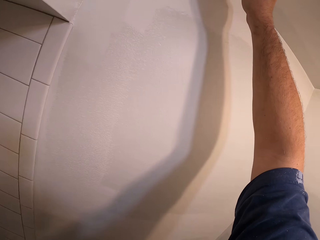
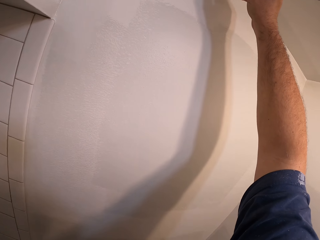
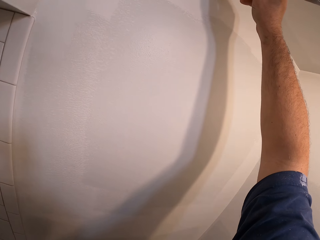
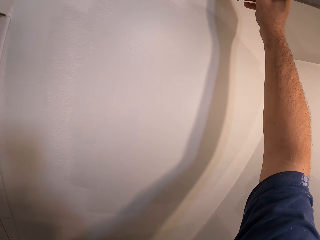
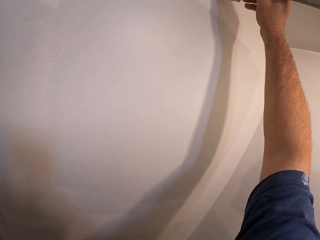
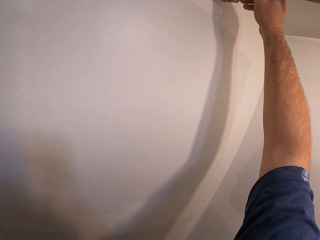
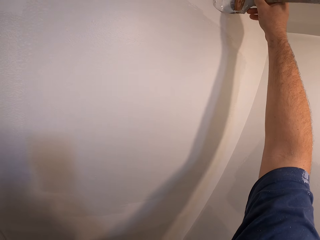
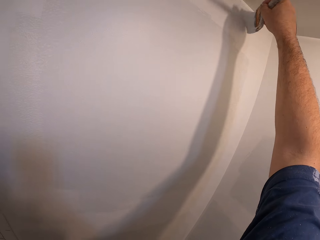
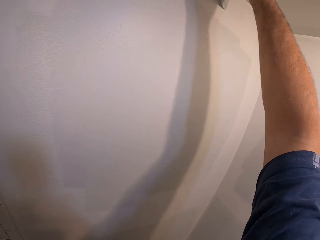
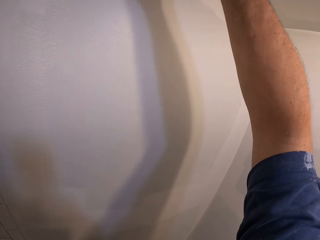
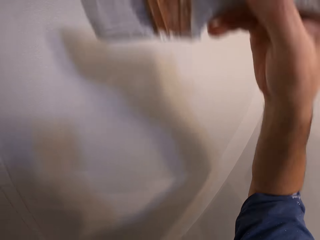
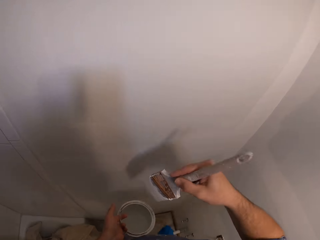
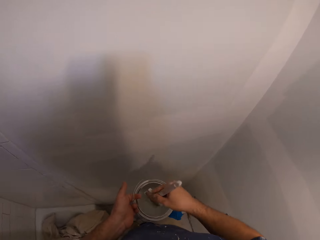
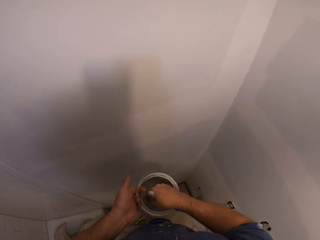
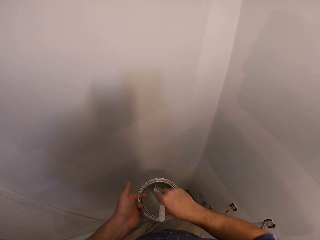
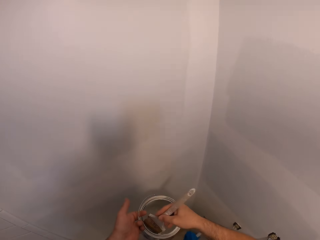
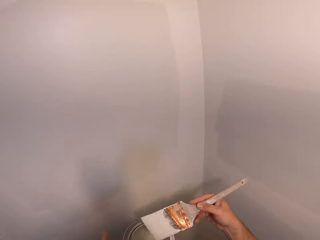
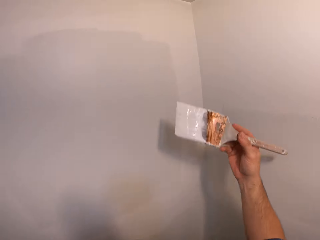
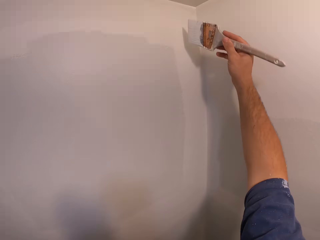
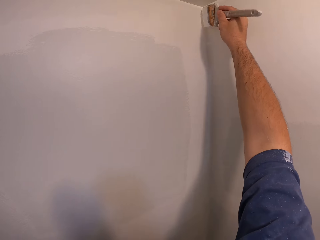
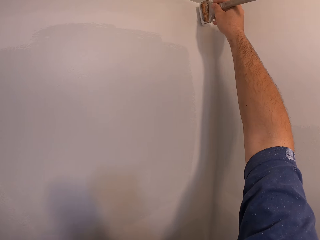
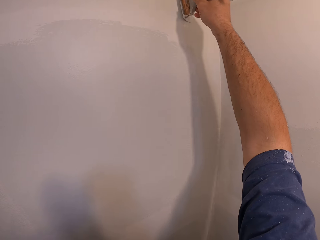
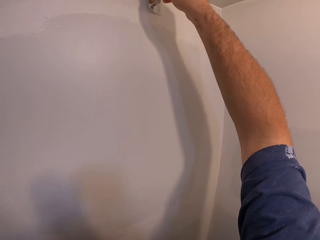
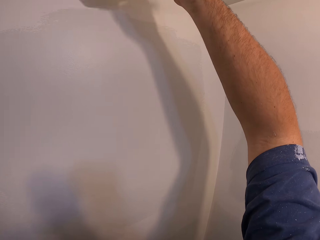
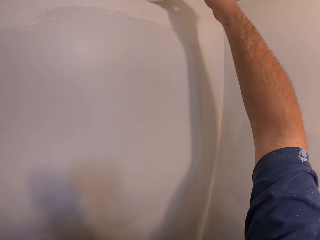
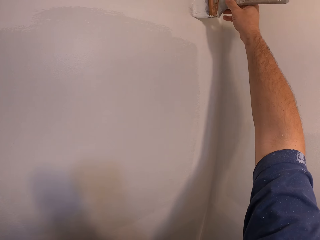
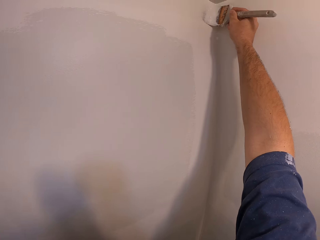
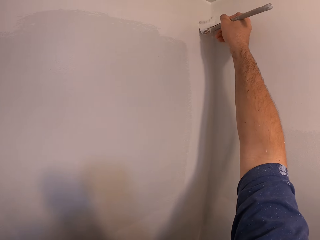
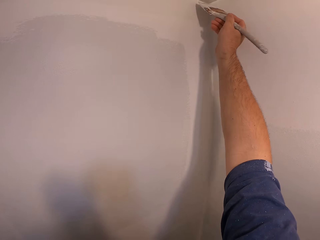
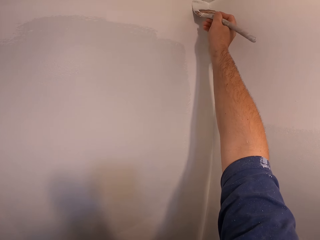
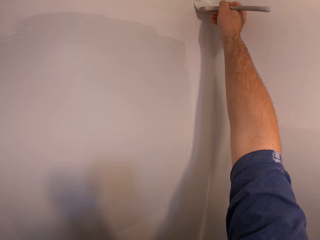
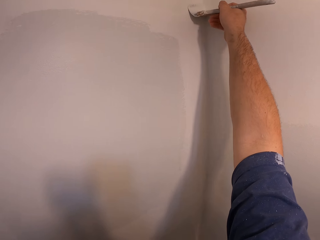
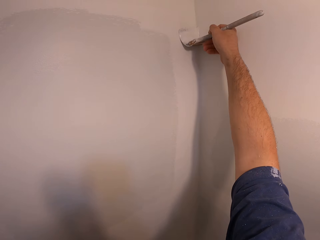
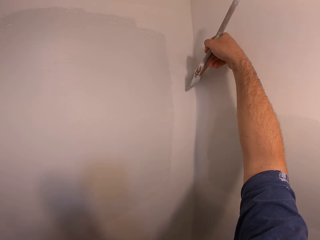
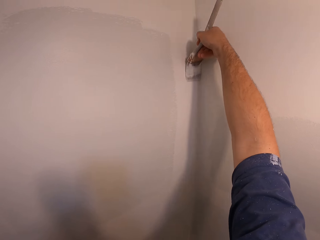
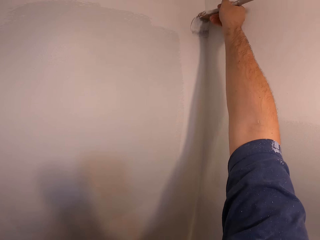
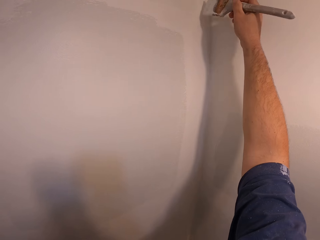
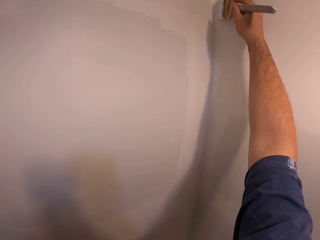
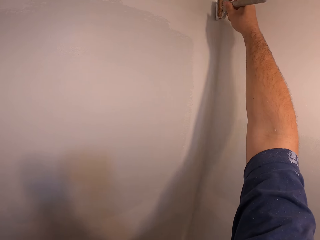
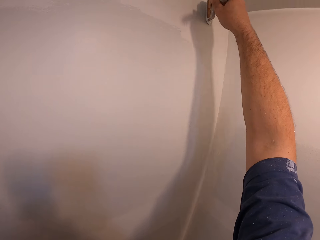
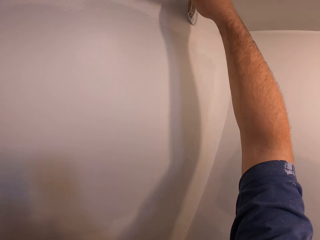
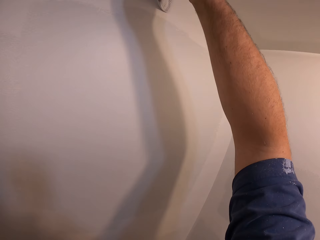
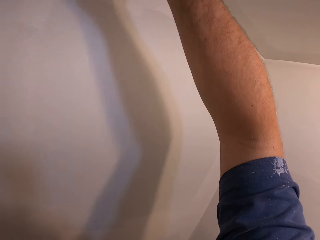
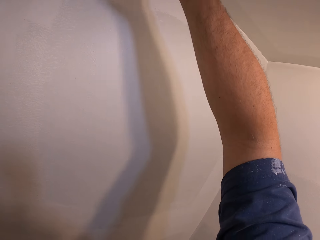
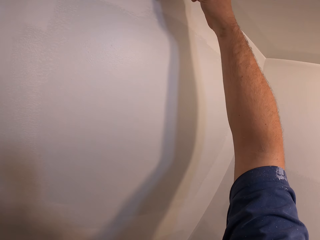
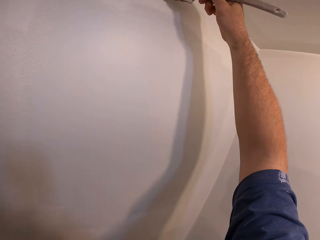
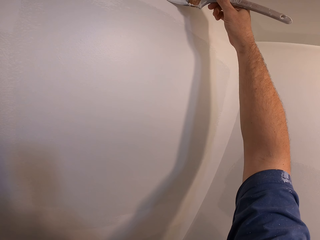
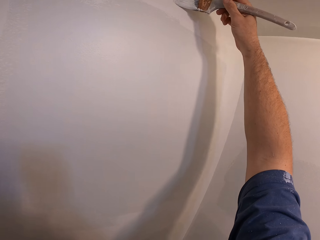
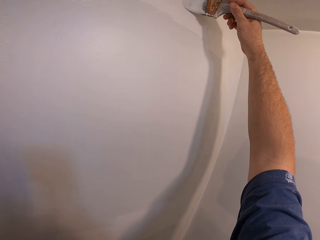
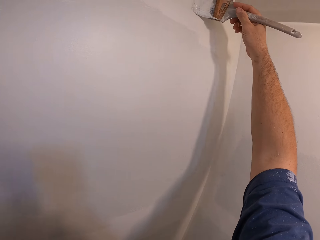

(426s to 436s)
The camera wearer dips the paintbrush into the paint container. They remove the paintbrush from the paint container. They paint the wall of the bathroom.

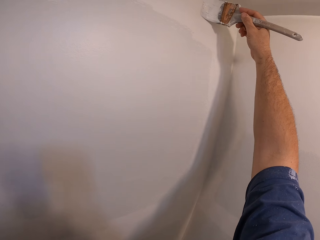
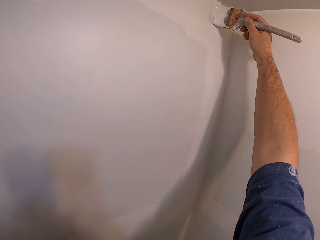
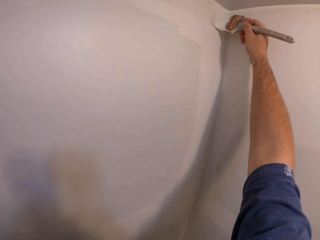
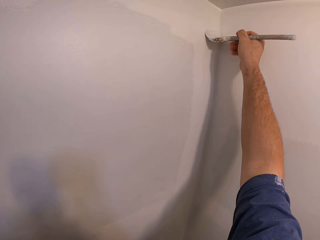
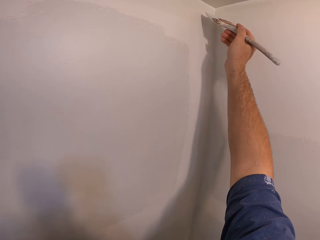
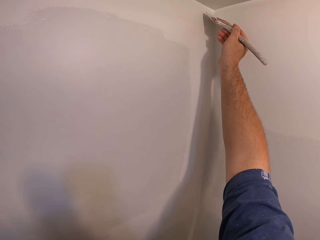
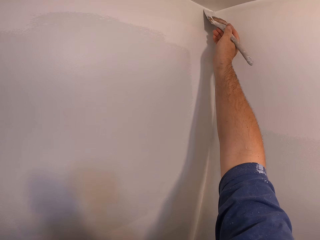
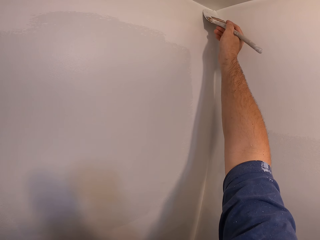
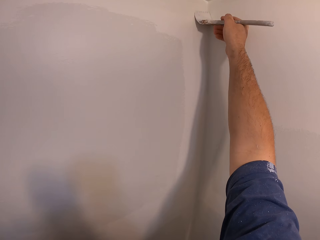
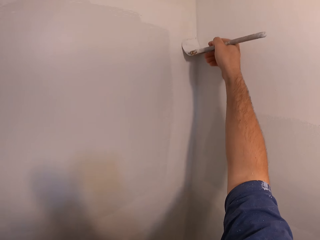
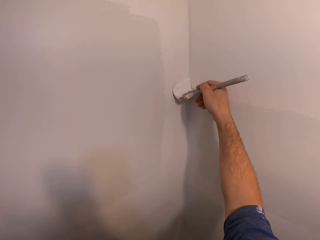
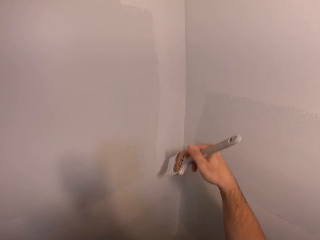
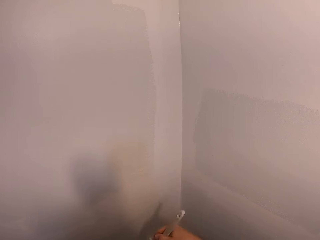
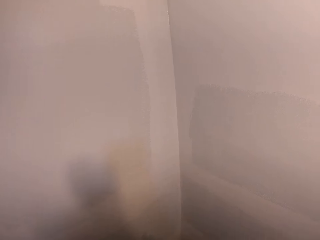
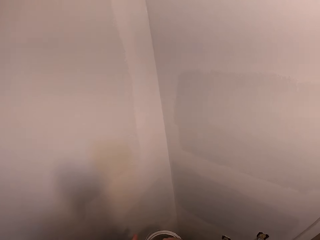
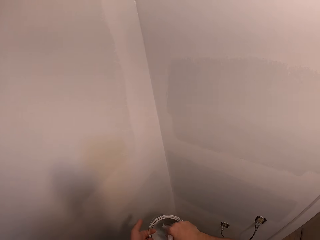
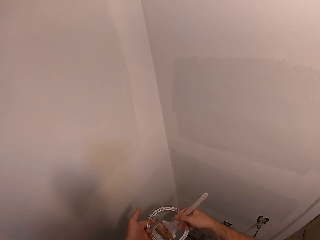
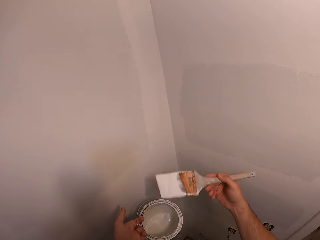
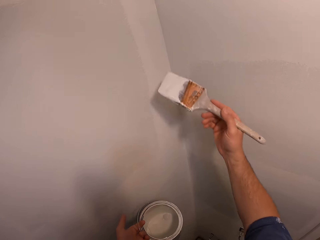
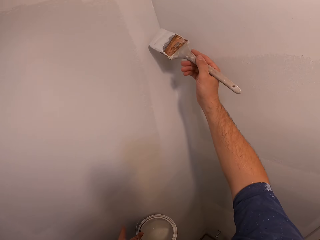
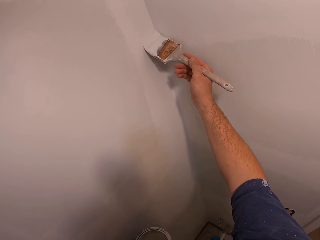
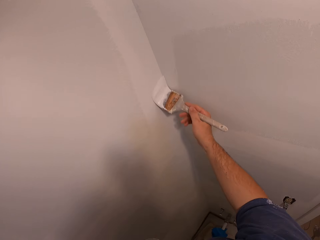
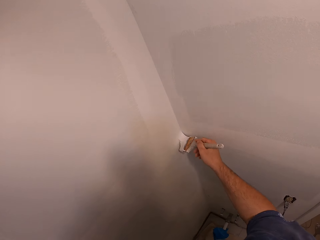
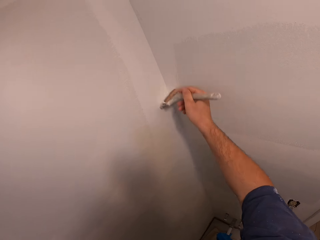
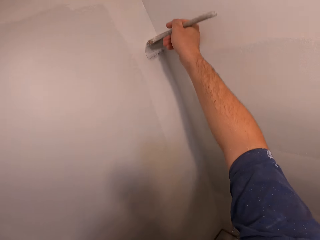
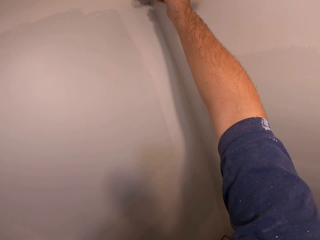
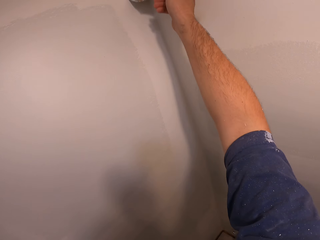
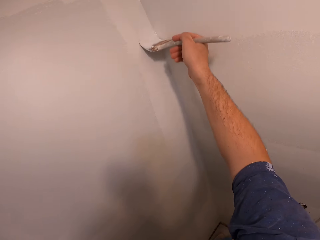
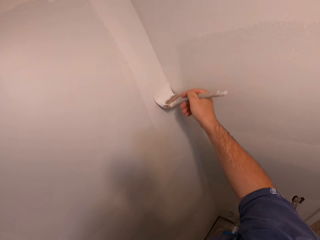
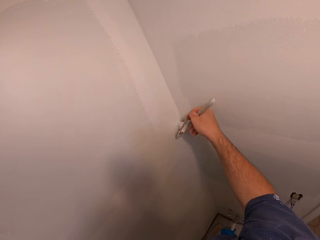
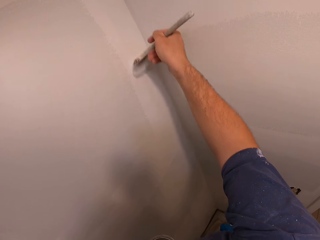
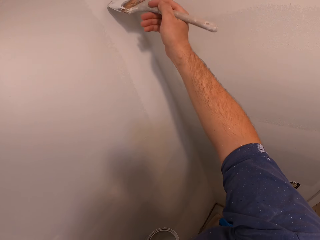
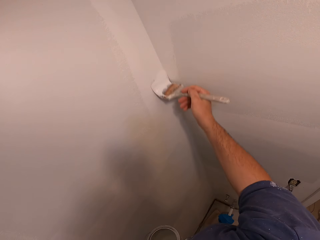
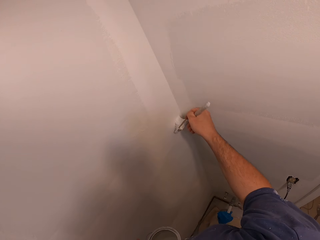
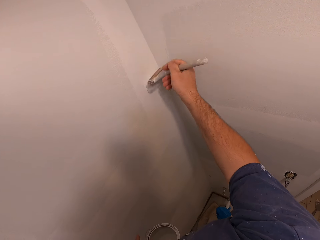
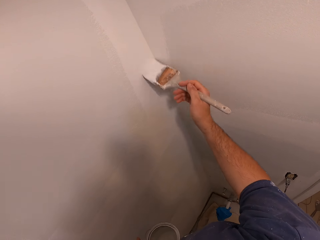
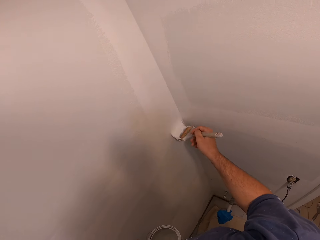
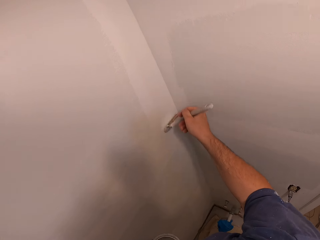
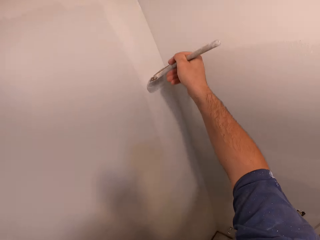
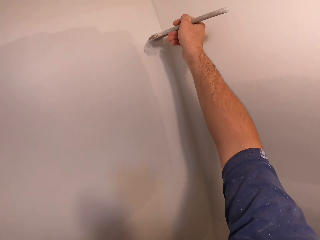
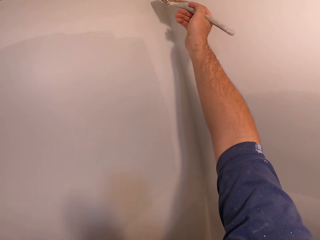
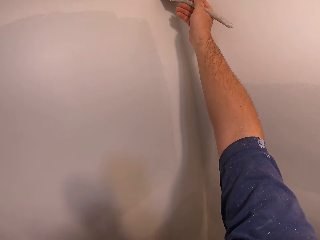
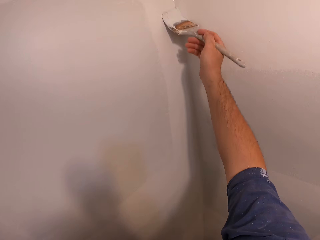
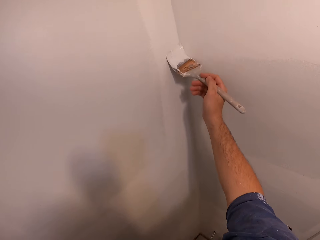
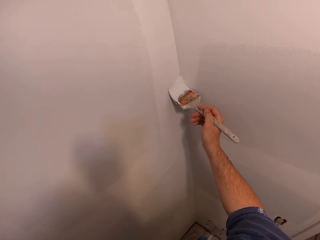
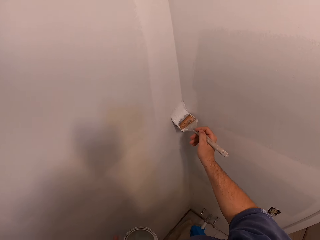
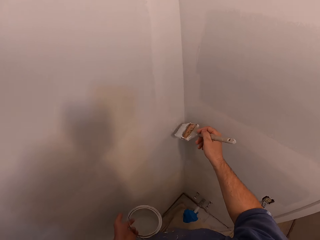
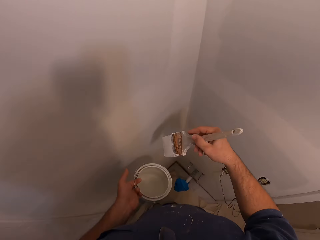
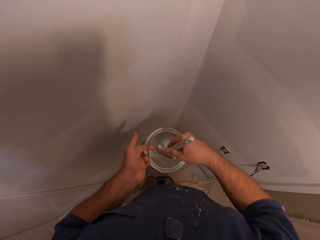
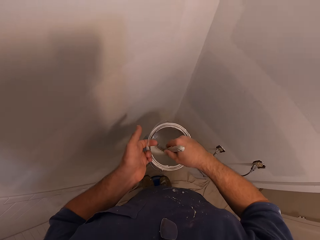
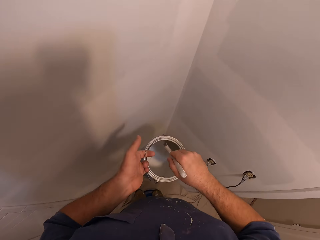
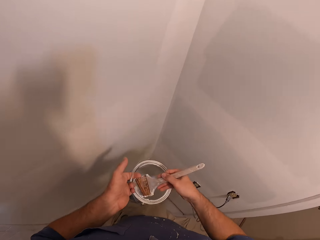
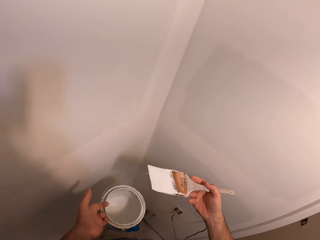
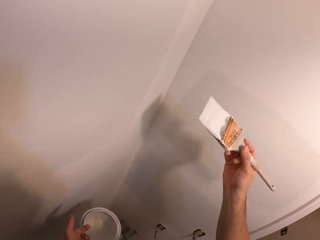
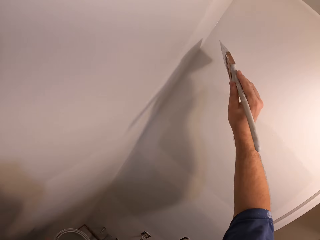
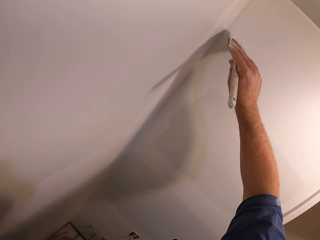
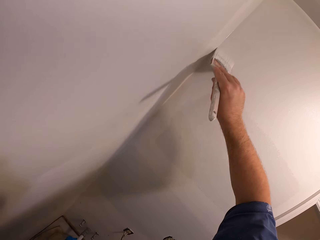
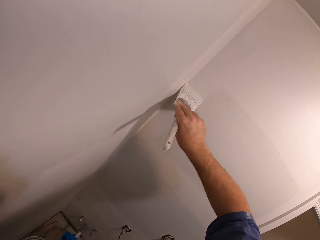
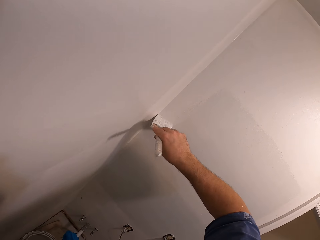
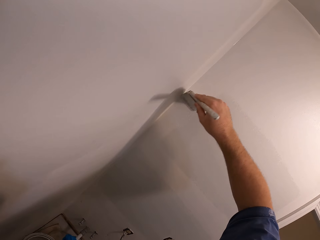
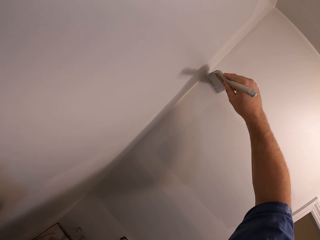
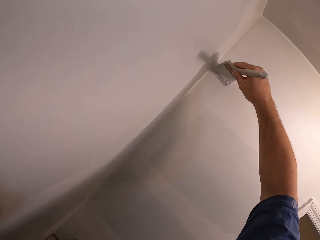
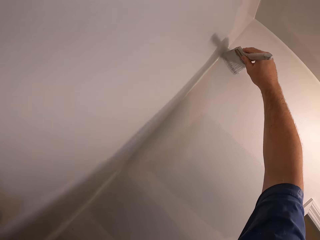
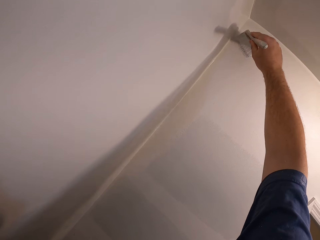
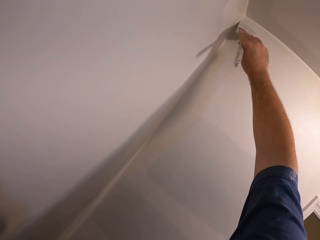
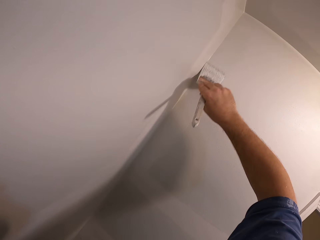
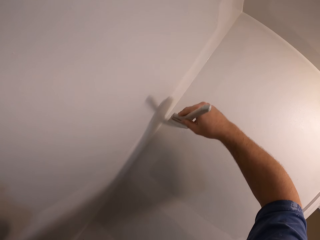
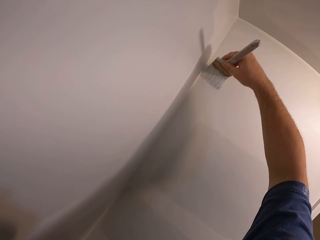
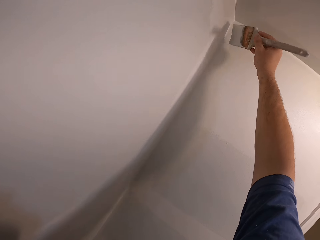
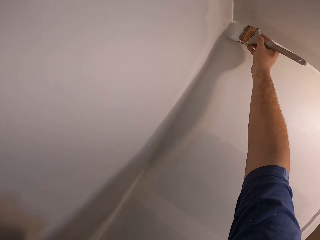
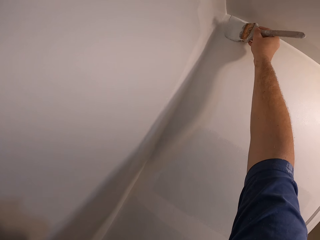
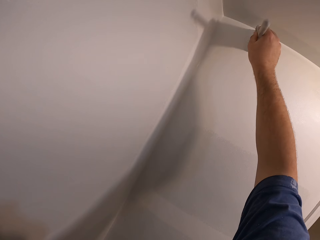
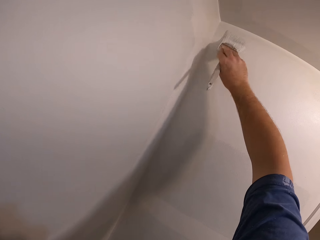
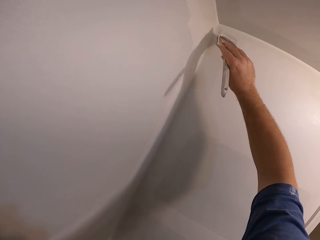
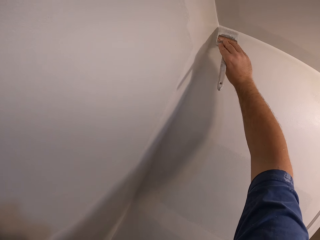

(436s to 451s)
The camera wearer dips the paintbrush into the paint container. They remove the paintbrush from the paint container. They paint the wall of the bathroom. They dip the paintbrush into the paint container. They remove the paintbrush from the paint container. They paint the wall of the bathroom.
